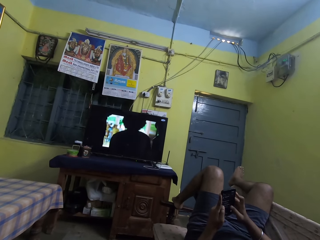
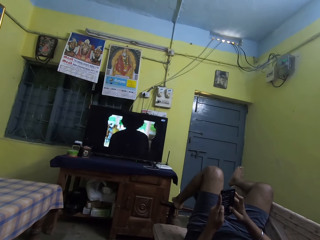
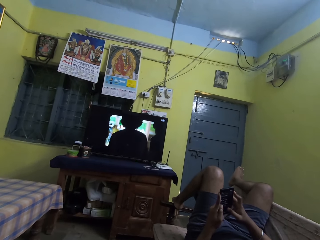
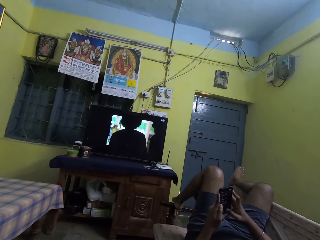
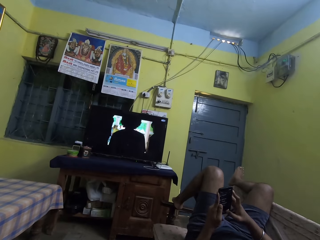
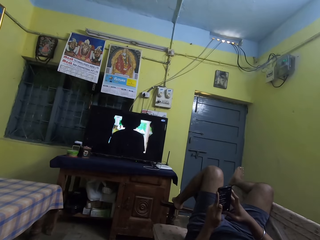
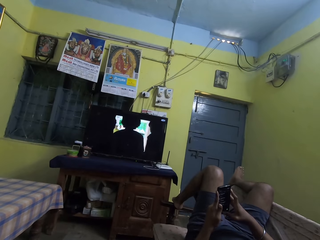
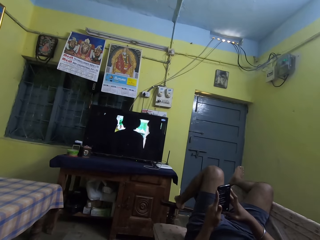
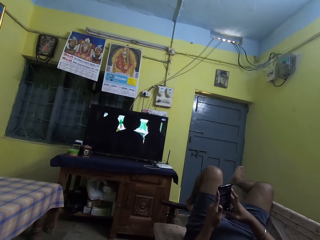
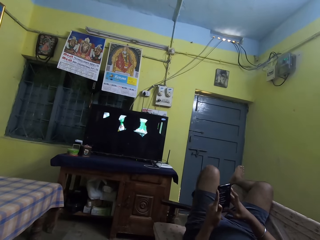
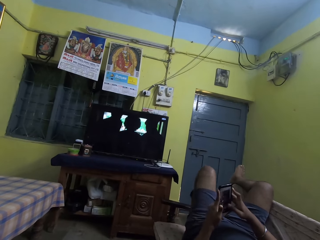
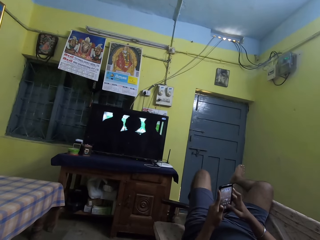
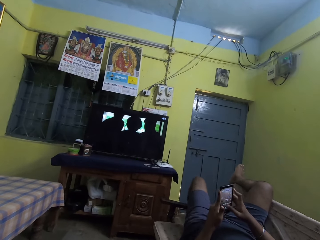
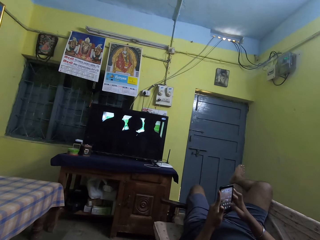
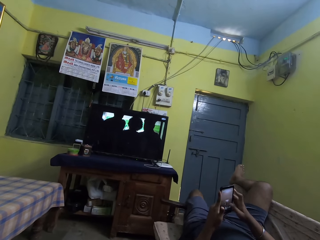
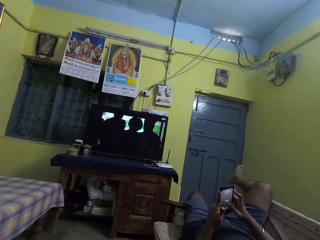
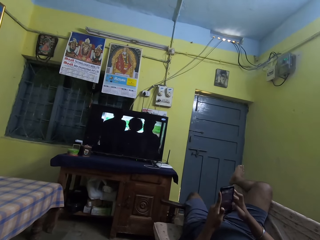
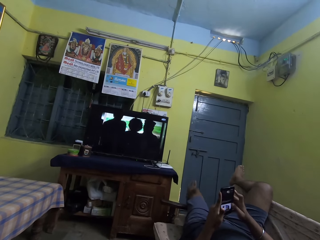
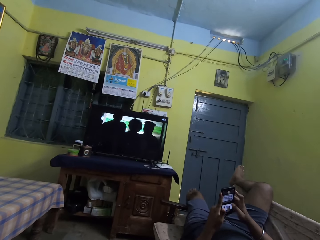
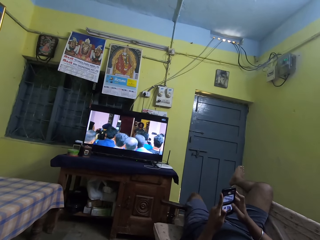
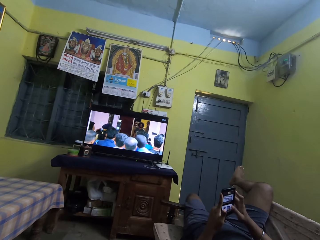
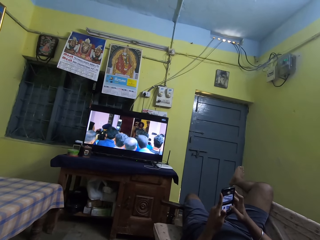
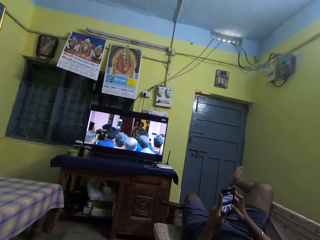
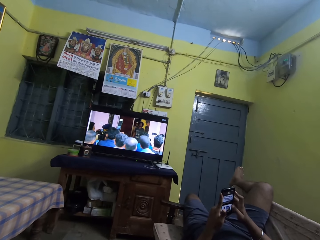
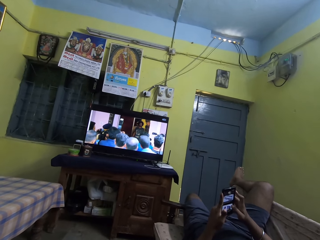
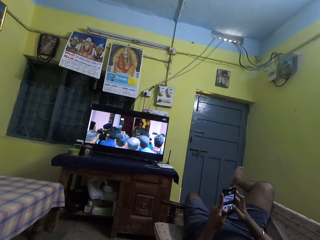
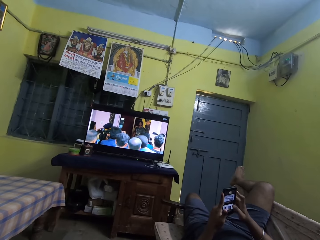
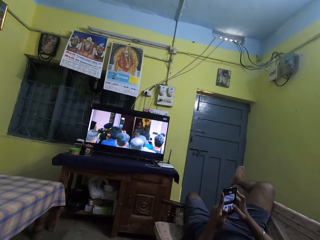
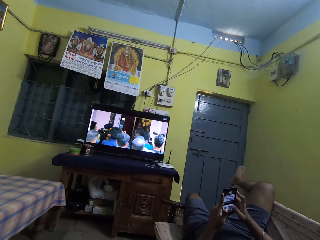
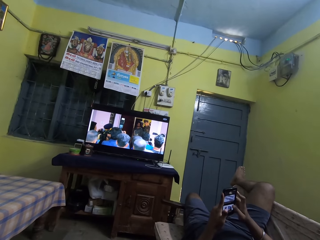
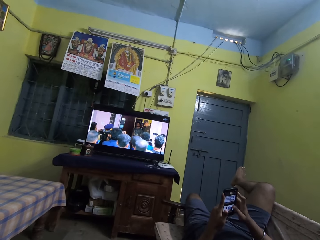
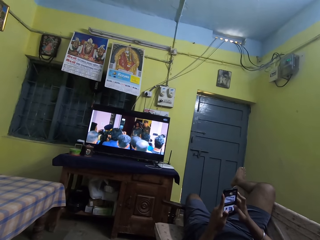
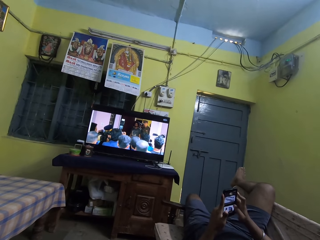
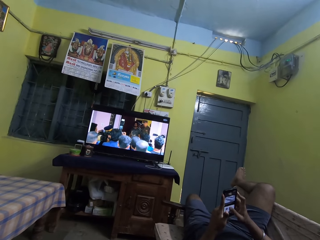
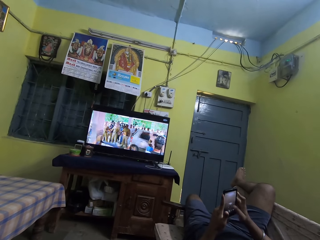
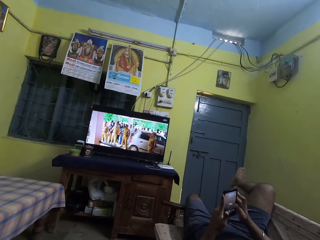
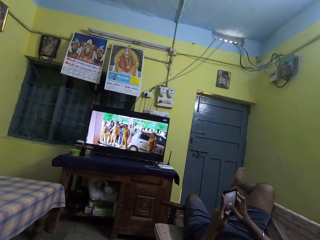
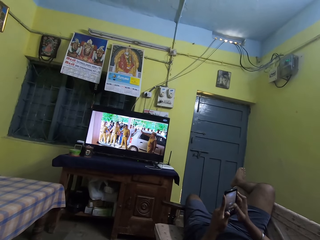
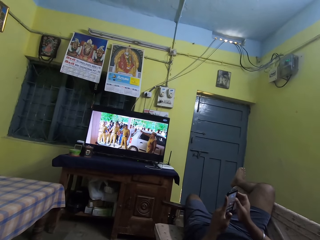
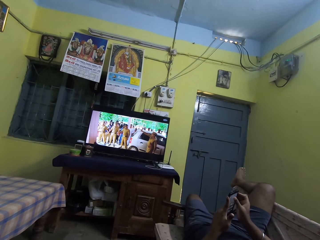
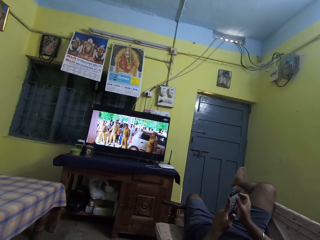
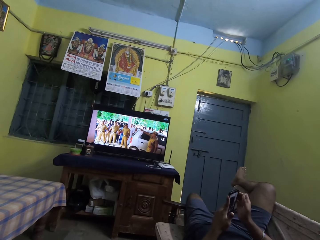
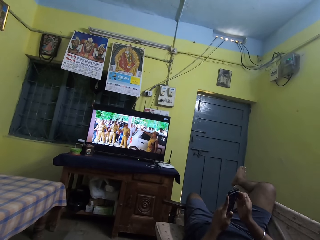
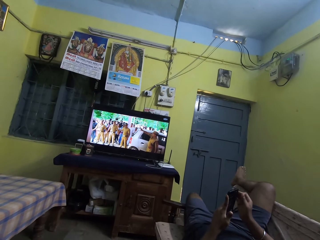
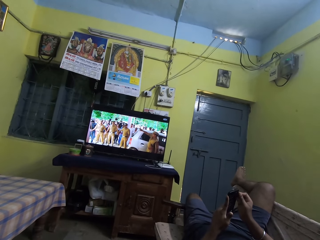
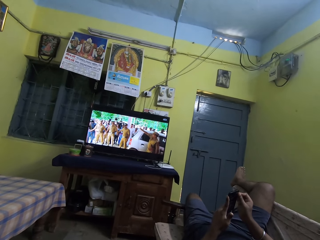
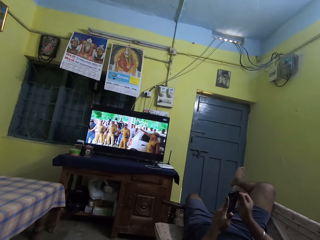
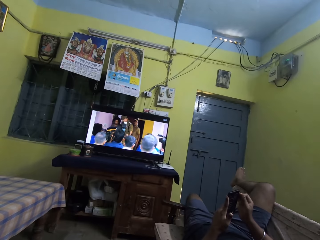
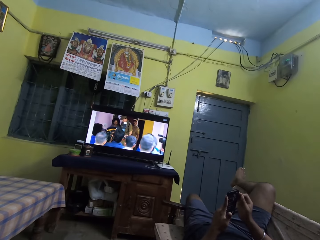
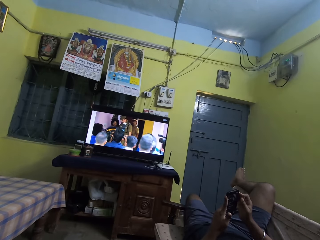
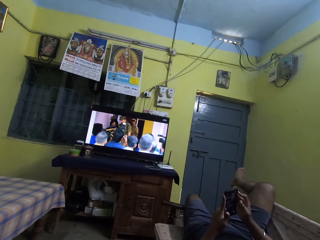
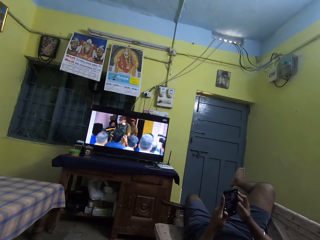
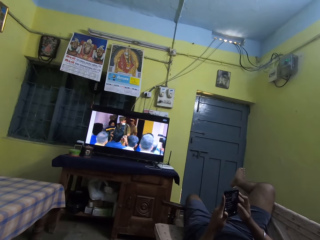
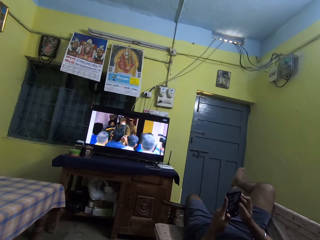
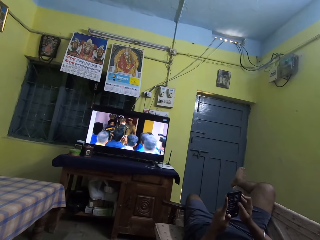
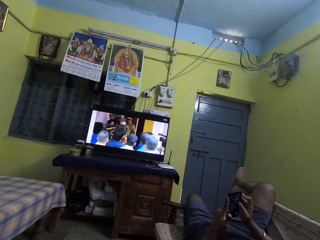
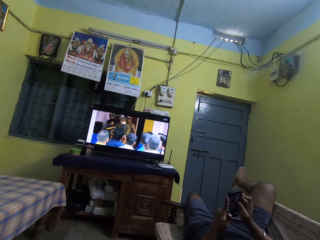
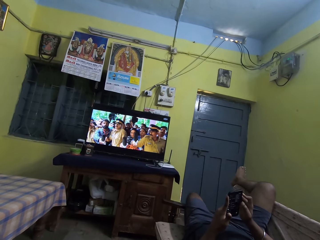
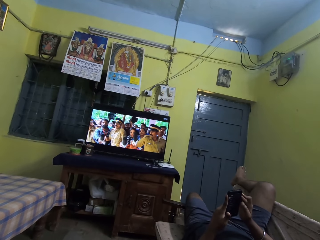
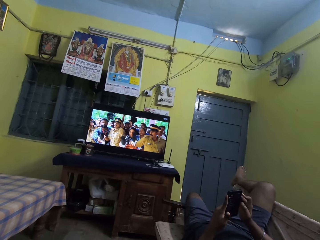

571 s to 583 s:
The man drops his left leg from a chair armrest.

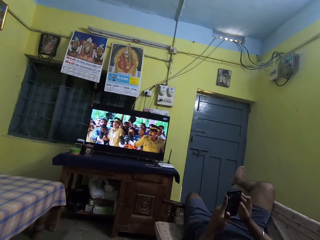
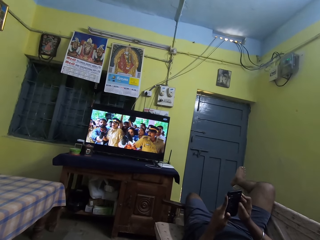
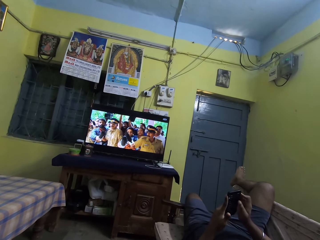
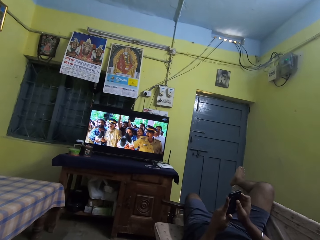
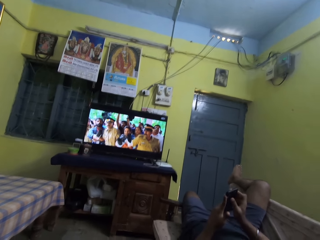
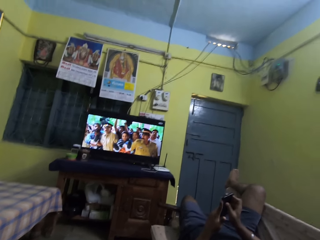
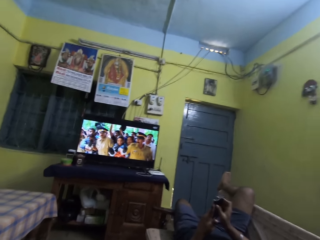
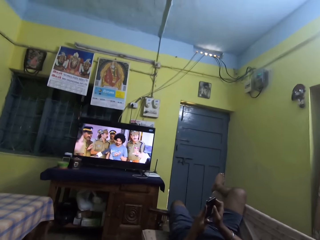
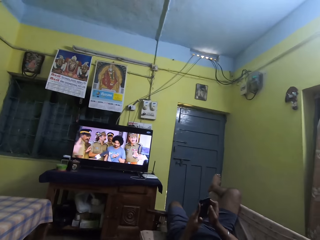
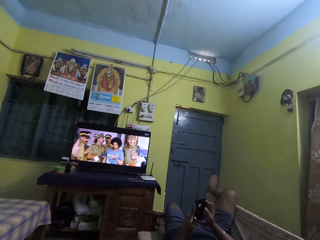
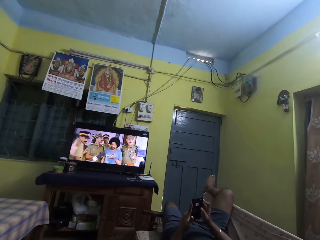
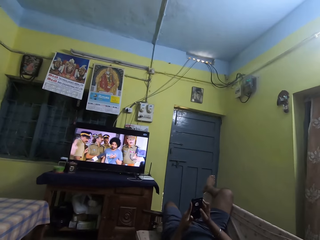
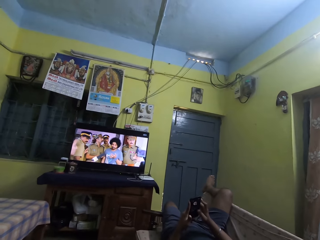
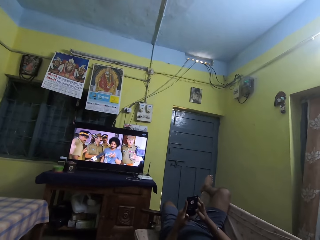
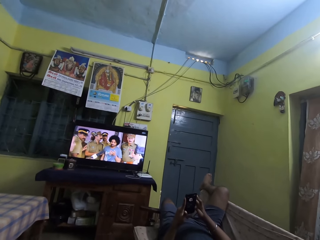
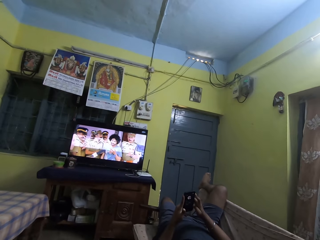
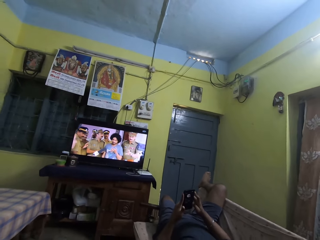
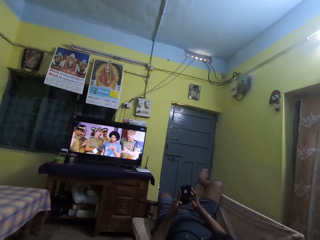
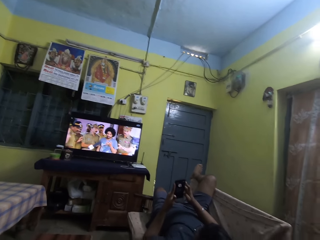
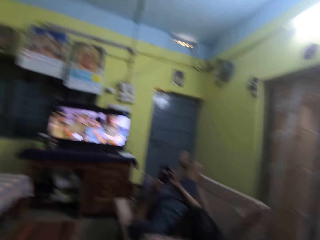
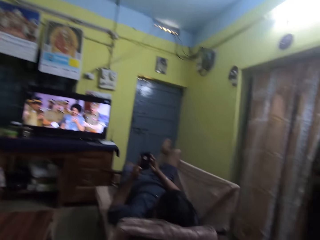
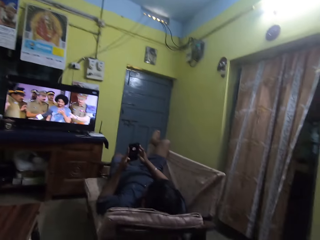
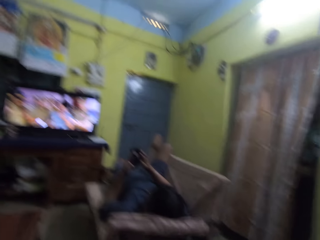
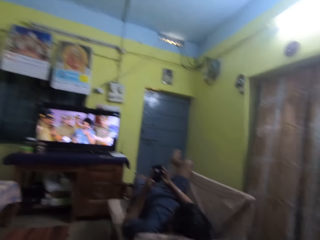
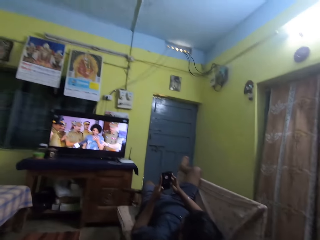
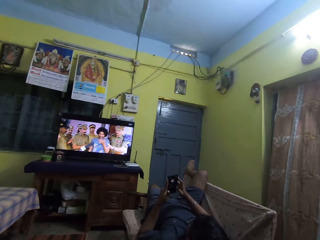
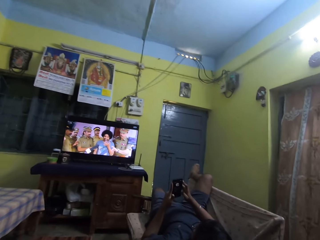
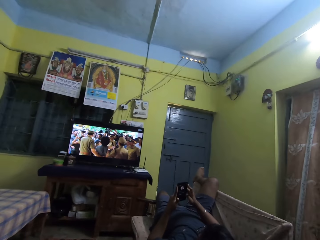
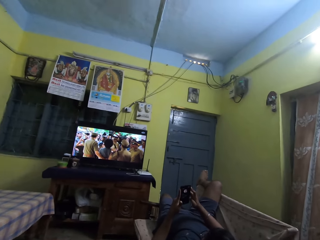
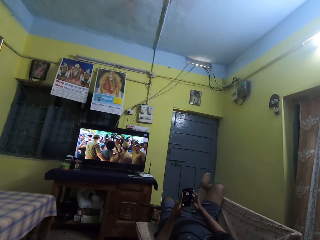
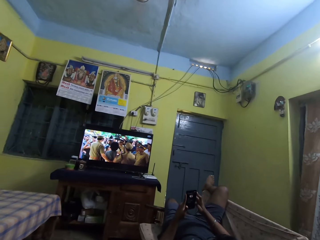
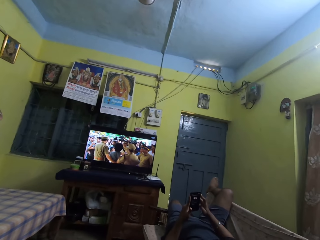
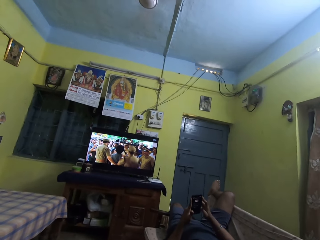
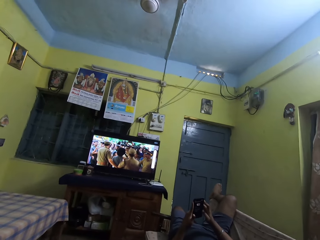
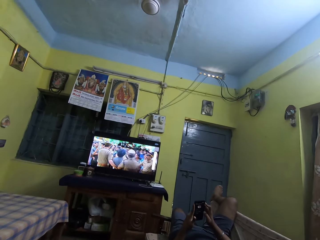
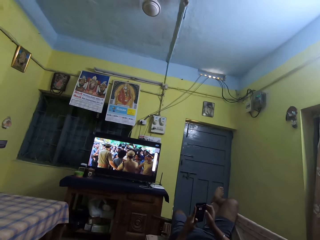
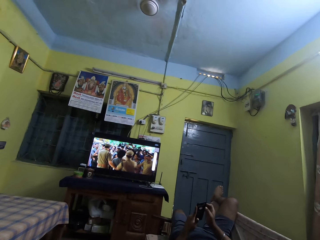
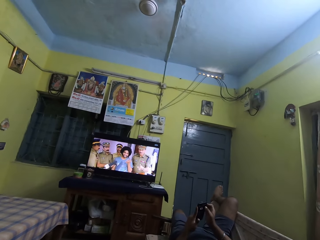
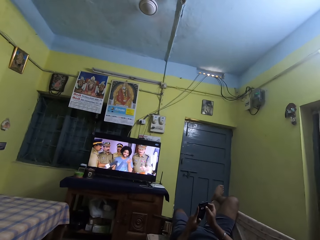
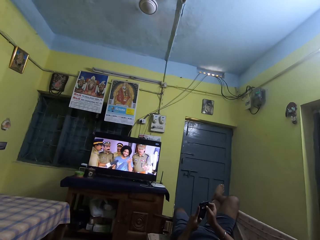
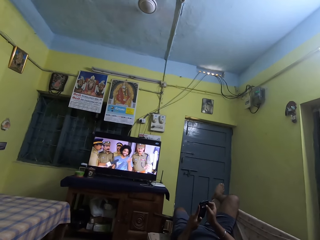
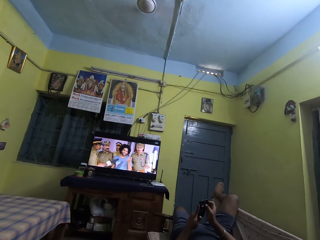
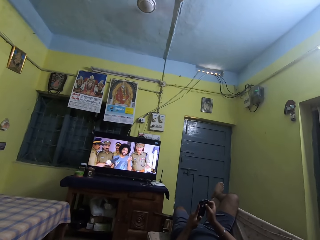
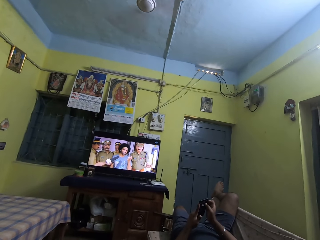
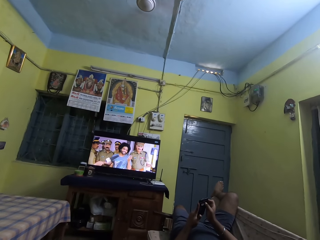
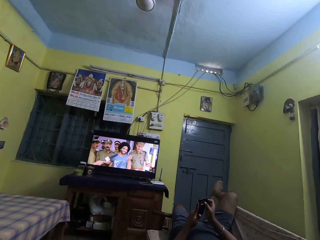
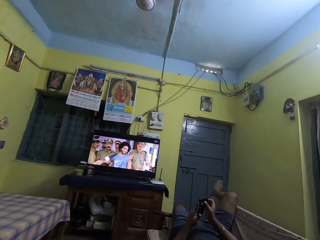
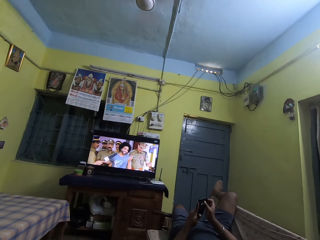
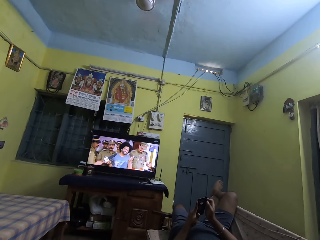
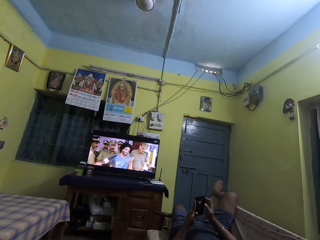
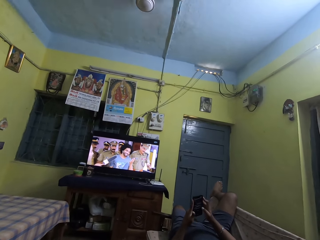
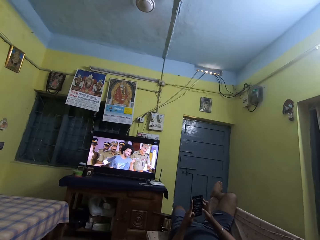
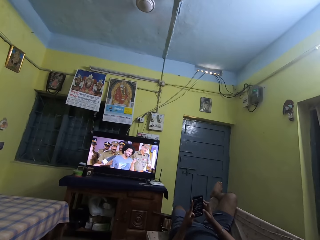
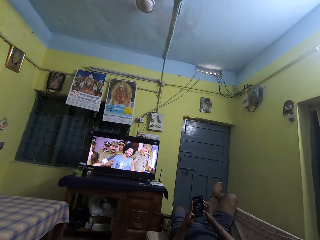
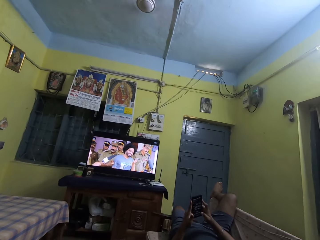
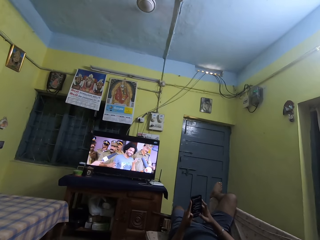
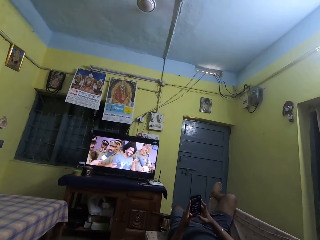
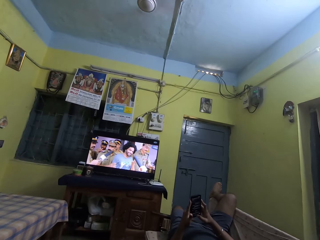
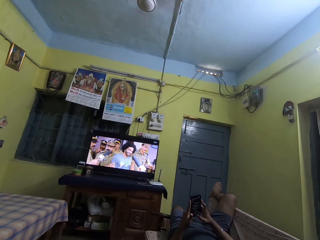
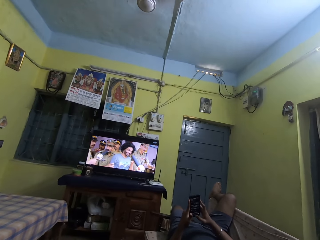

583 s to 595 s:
The camera wearer looks at the man. They watch the television.
